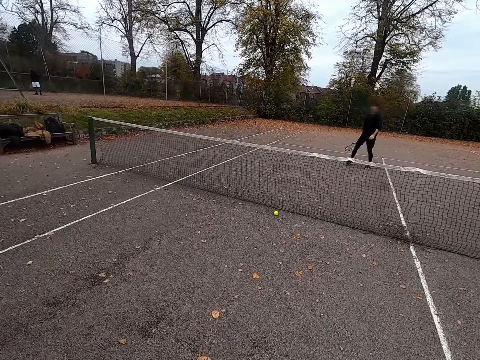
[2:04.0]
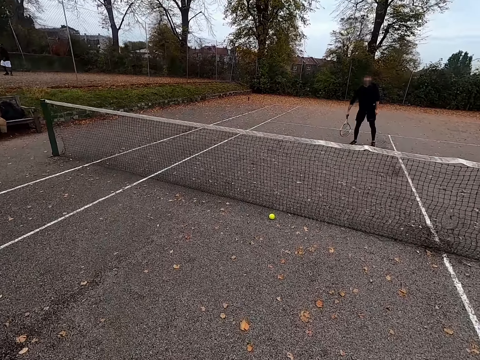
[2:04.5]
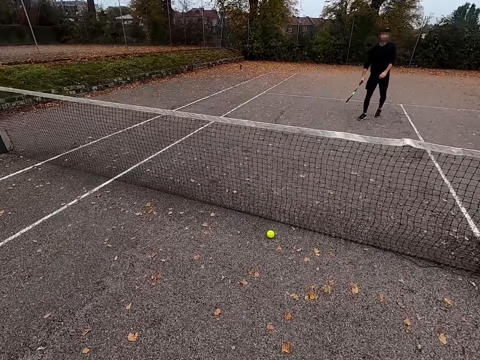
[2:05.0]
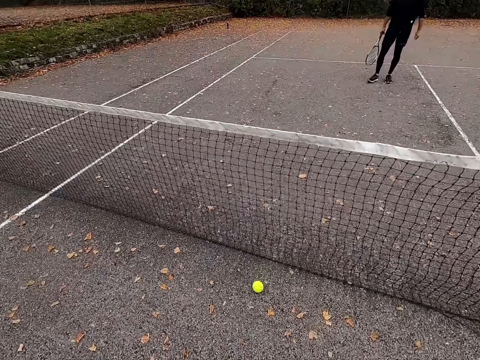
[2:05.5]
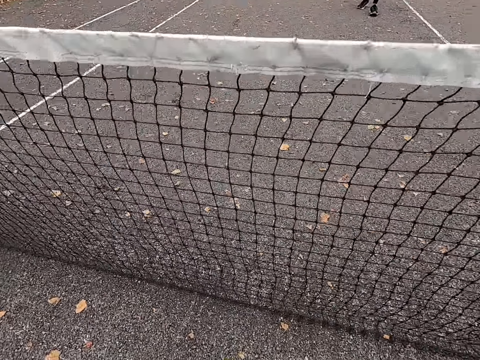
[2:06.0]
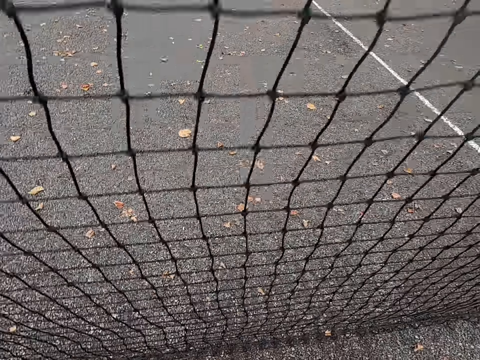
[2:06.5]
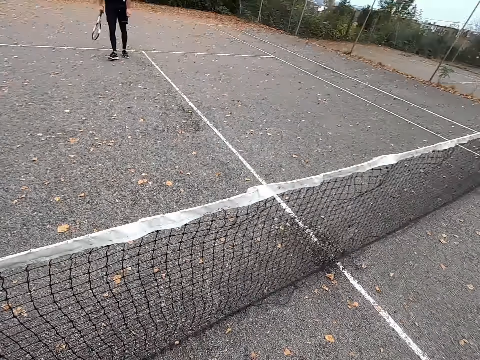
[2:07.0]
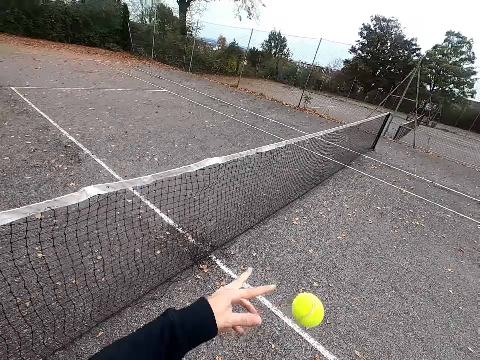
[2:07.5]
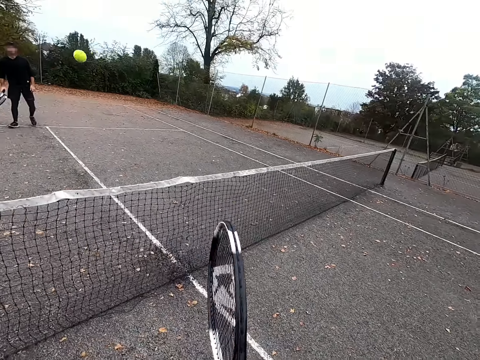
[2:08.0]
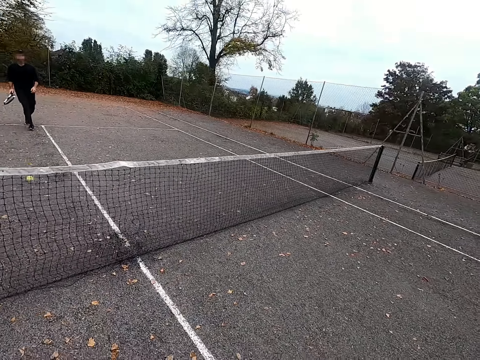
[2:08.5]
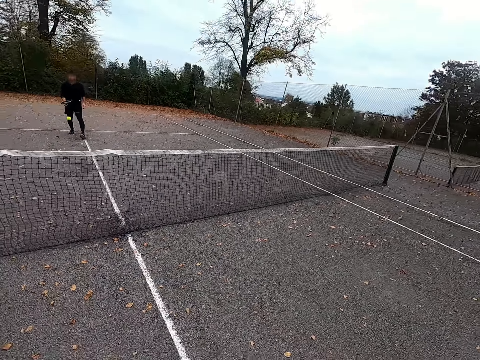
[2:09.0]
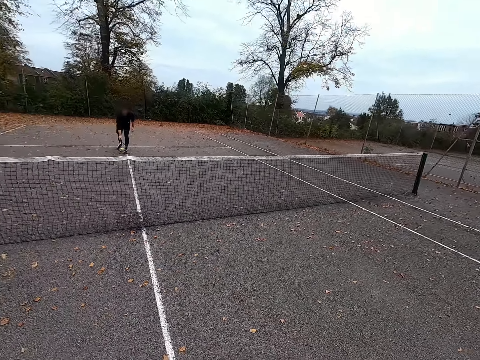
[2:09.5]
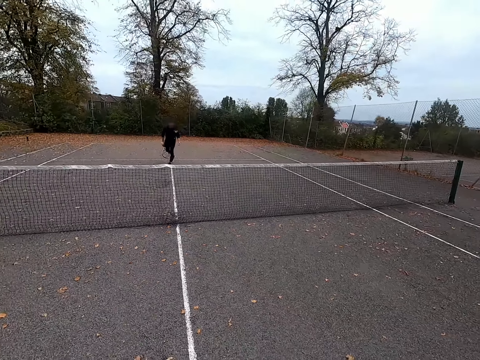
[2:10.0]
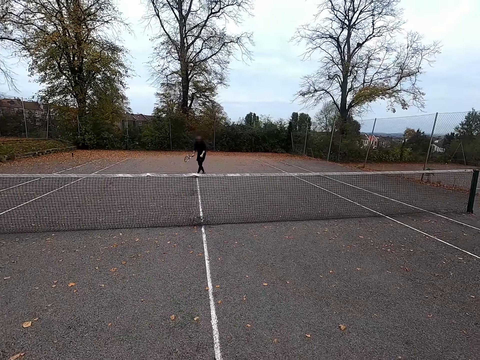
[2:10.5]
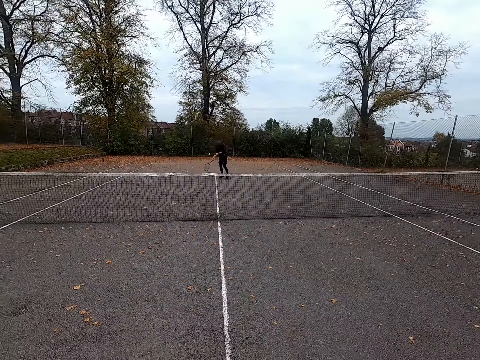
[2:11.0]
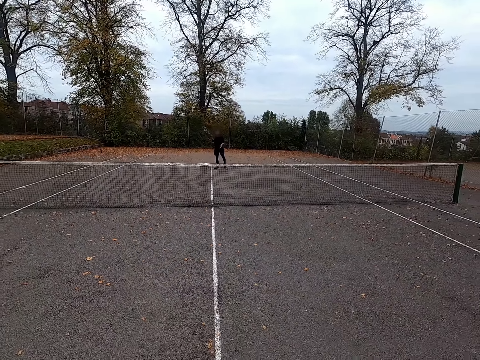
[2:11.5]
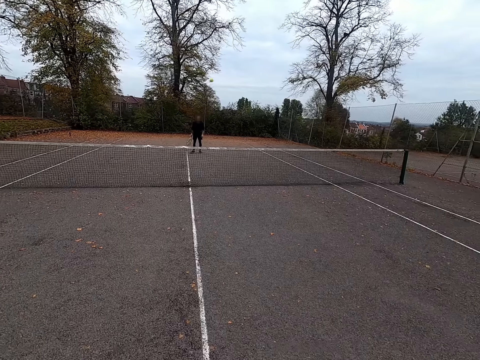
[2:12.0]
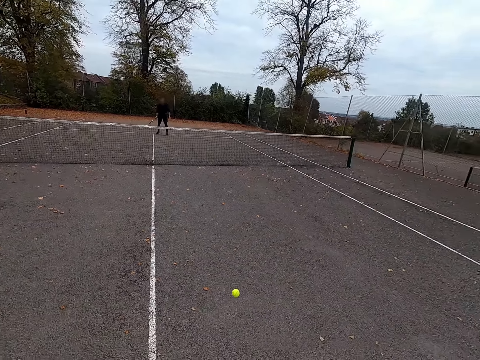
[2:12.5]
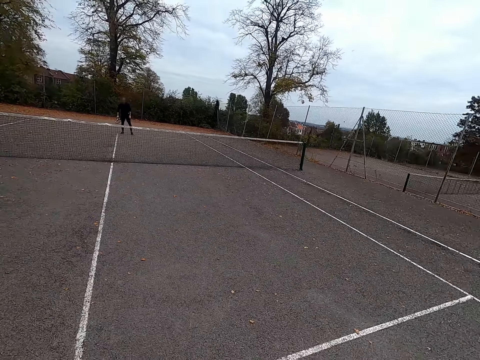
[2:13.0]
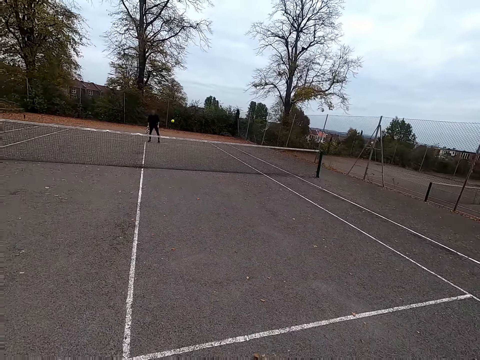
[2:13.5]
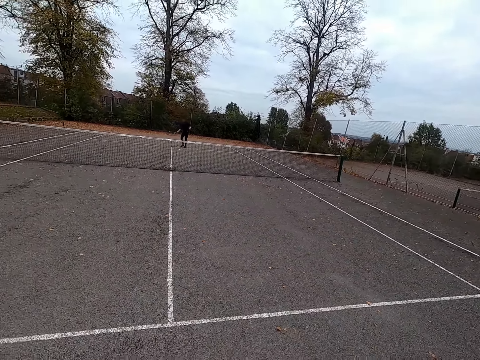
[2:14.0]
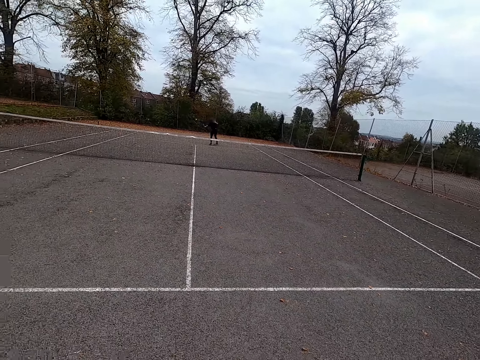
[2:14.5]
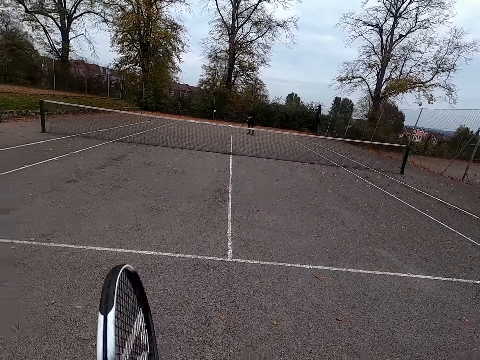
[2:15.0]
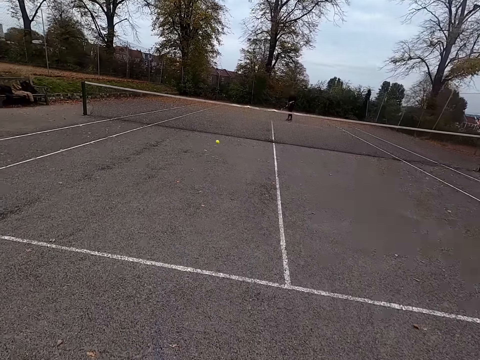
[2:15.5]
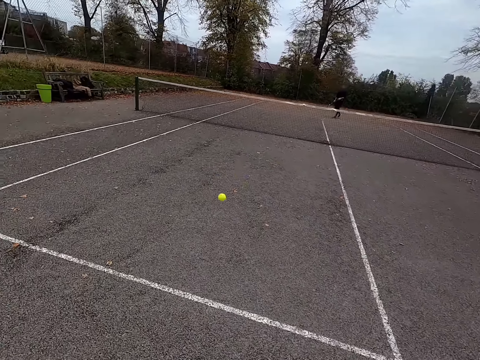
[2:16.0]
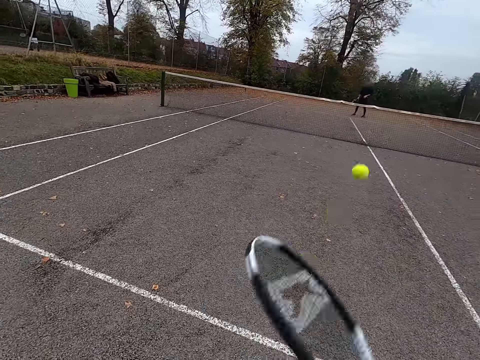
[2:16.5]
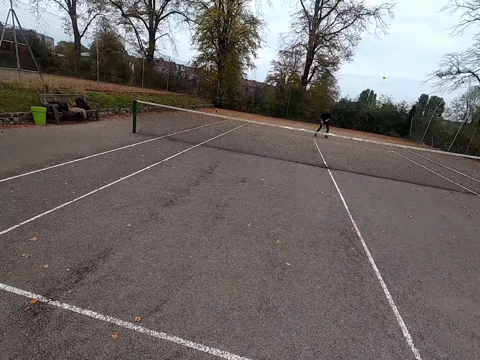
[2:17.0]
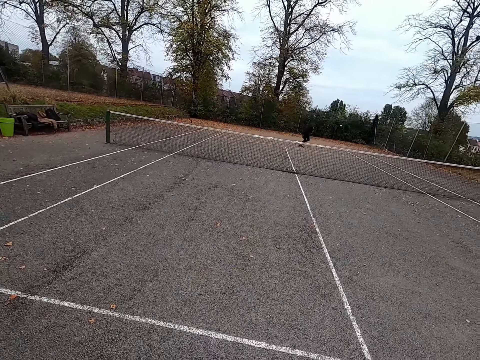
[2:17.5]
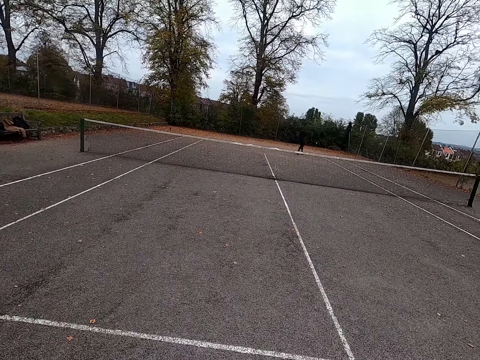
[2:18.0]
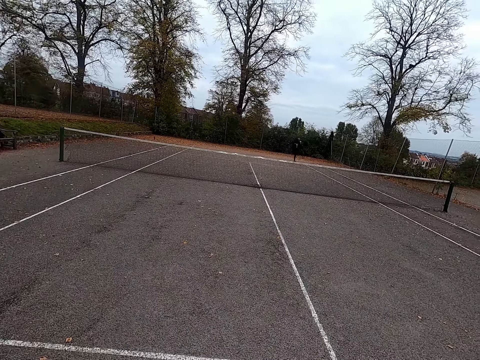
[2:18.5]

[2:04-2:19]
A man walks around. The camera wearer walks around, picks up a tennis ball, throws the ball with a tennis bat, and plays to the man. The man takes the tennis ball, throws the ball with the tennis bat, and plays against the camera wearer. The camera wearer plays against the man and throws the ball with the tennis bat. The man throws the ball with the tennis bat. The camera wearer throws the ball with the tennis bat.

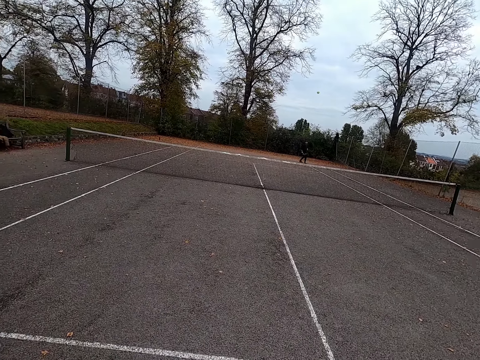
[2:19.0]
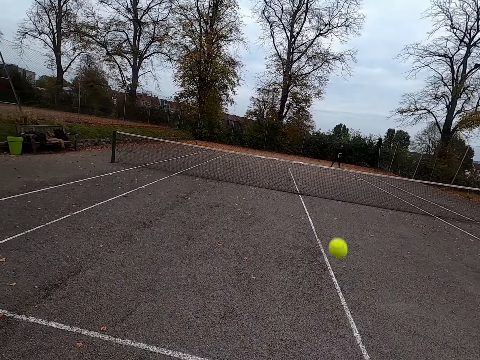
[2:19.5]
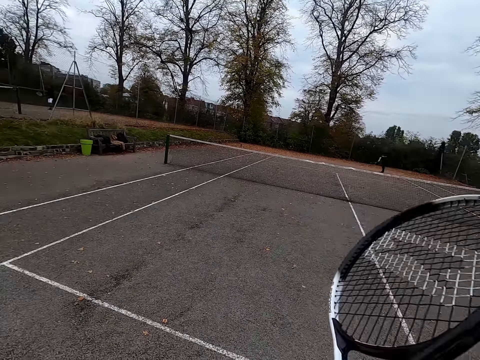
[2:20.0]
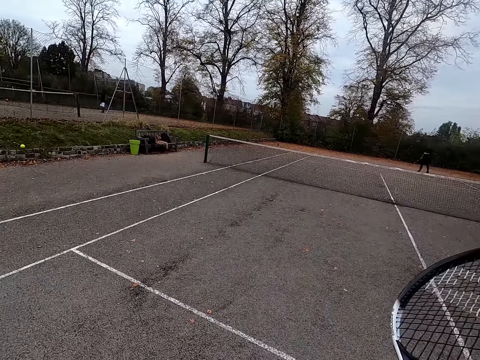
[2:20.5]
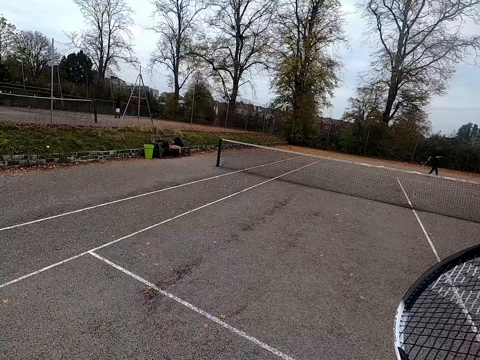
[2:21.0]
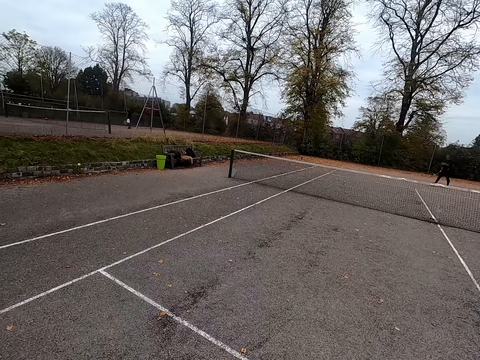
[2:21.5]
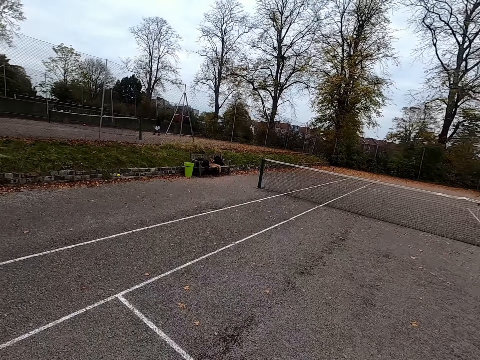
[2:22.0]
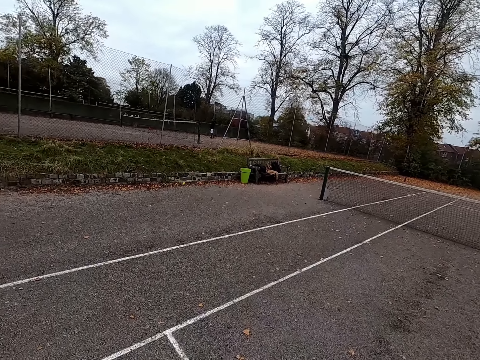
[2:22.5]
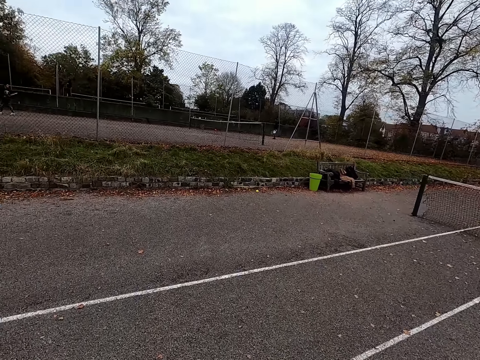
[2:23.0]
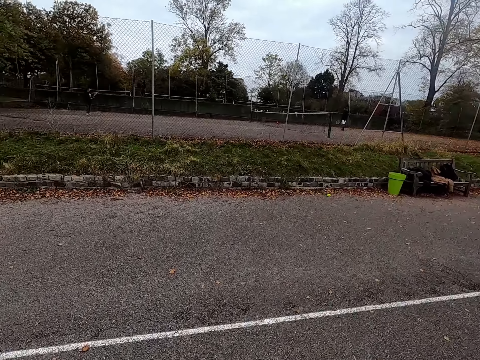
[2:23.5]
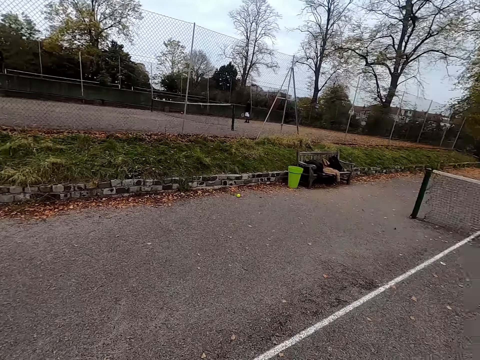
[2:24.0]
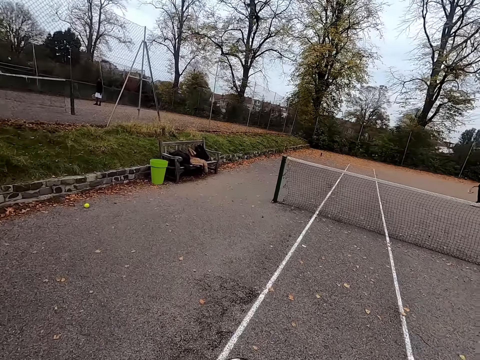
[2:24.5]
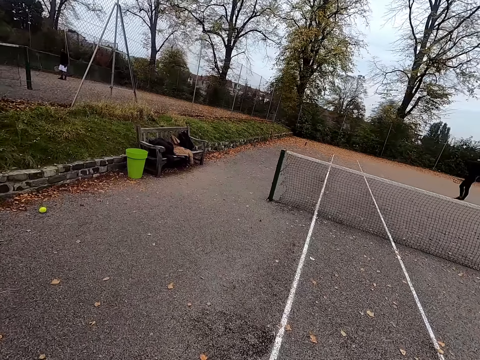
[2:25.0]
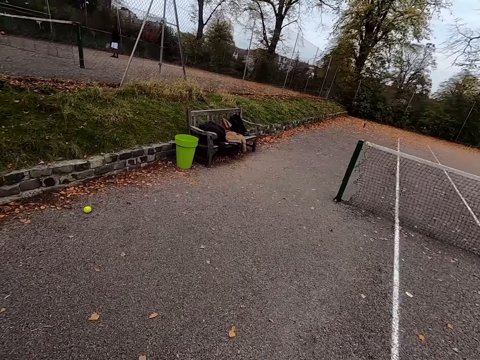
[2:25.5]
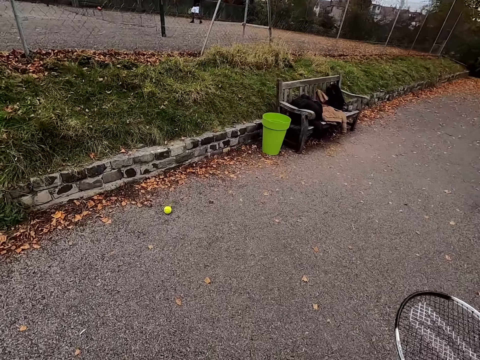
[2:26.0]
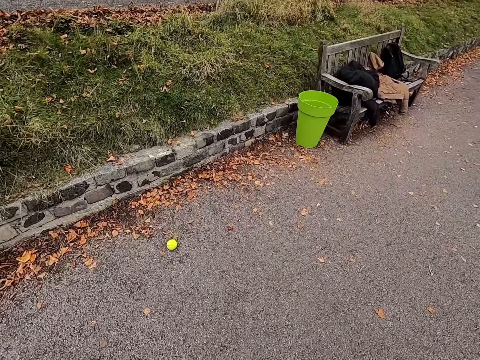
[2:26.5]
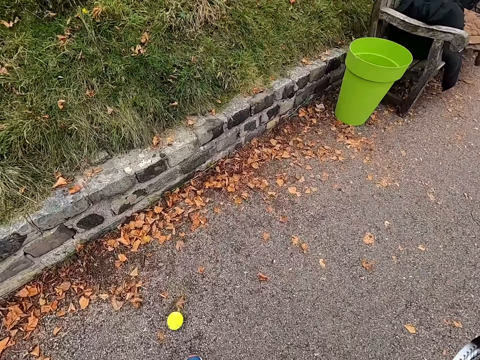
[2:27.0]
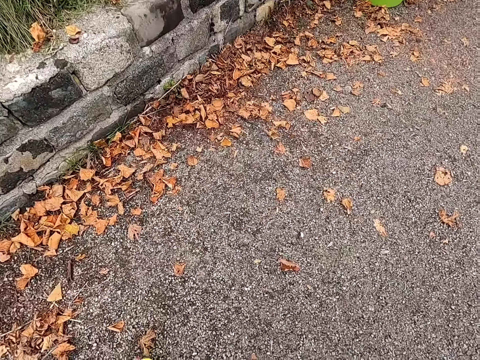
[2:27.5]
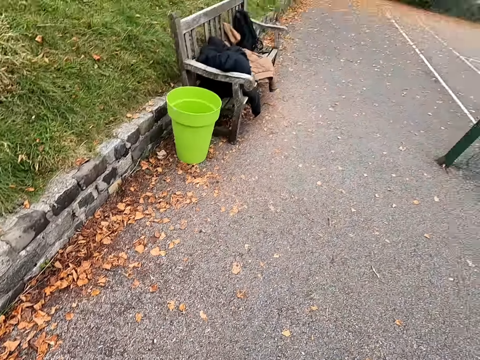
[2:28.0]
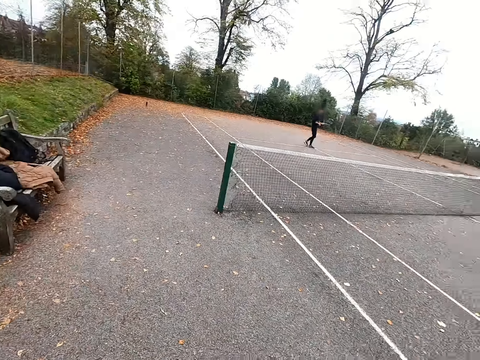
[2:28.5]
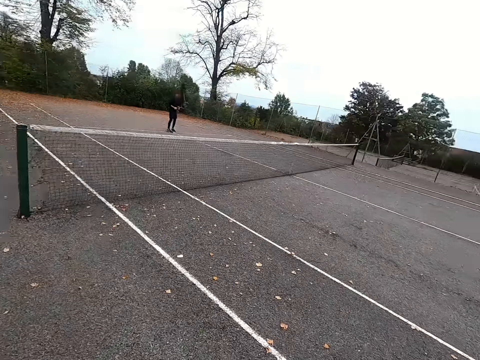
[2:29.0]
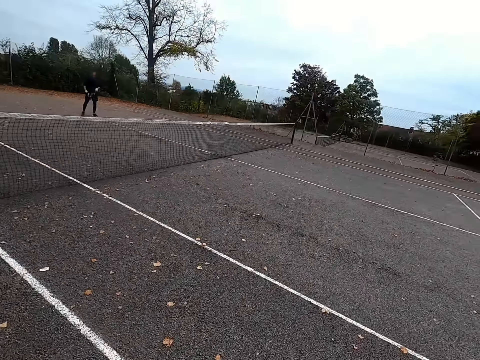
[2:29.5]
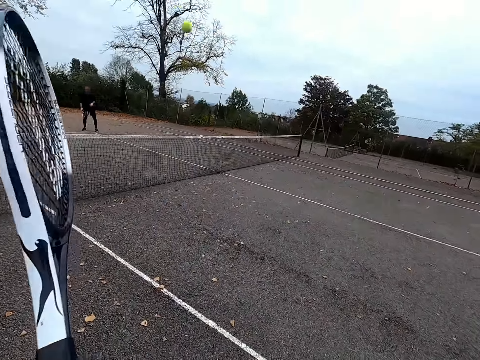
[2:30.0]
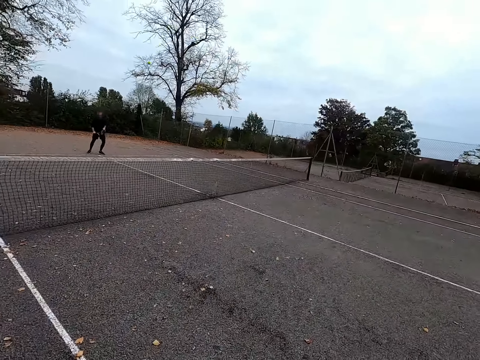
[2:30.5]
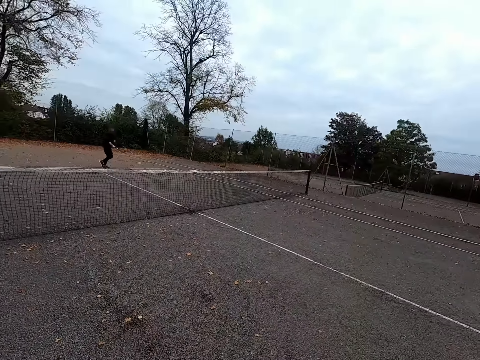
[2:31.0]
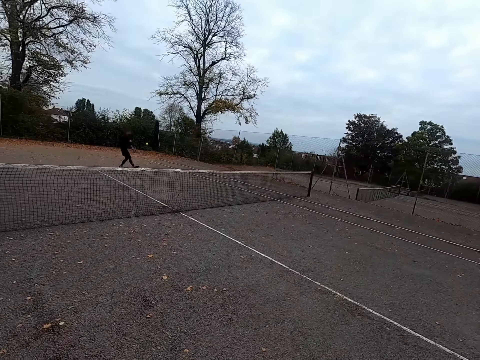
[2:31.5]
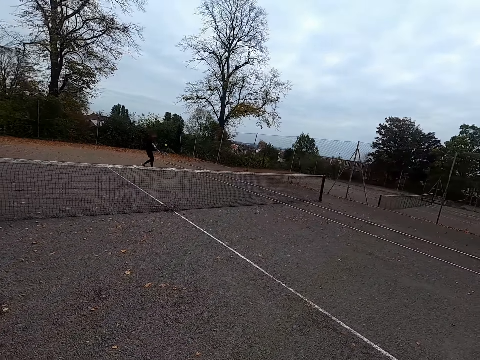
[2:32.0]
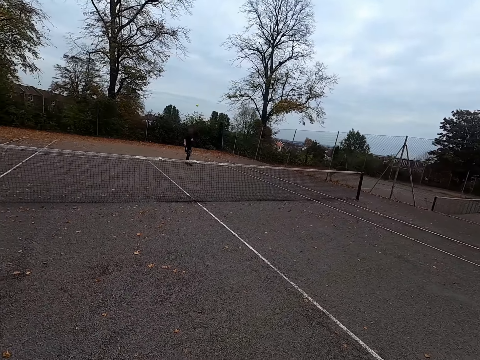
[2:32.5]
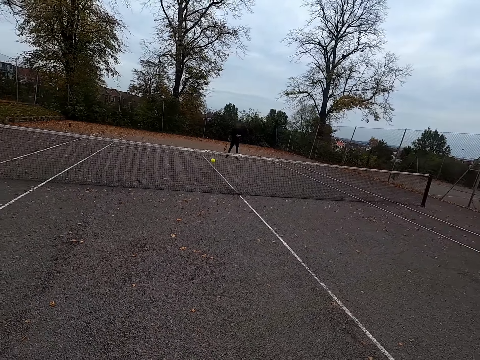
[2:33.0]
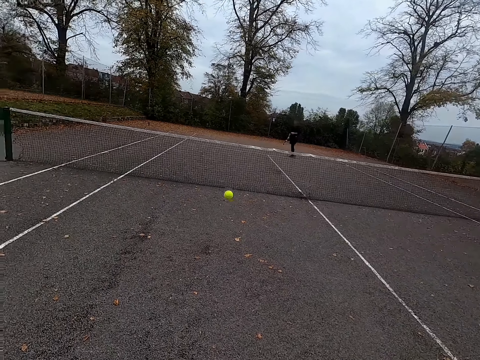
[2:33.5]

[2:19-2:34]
A man throws the ball with a tennis bat, plays against the camera wearer, and walks around. The camera wearer walks around, picks up a tennis ball, and walks around. They throw the ball with the tennis bat and play against the man. The man throws the ball with the tennis bat and plays against the camera wearer.
